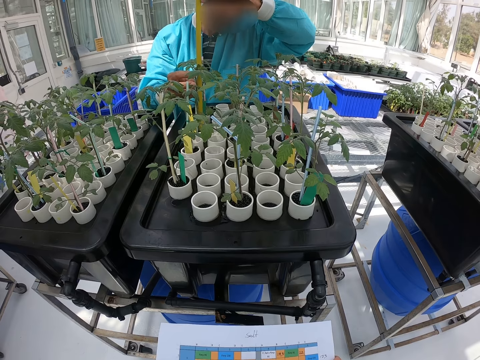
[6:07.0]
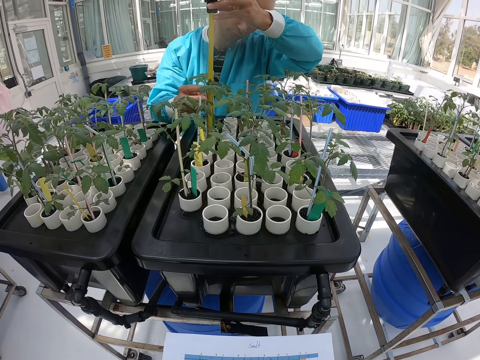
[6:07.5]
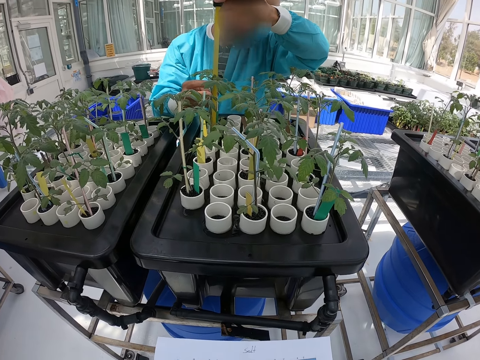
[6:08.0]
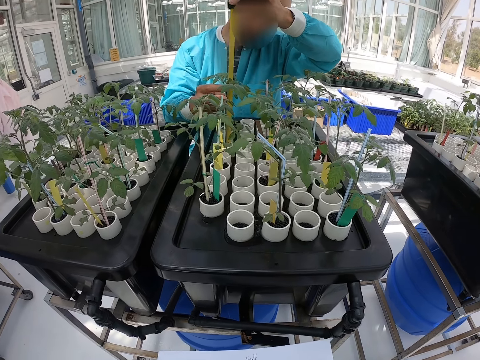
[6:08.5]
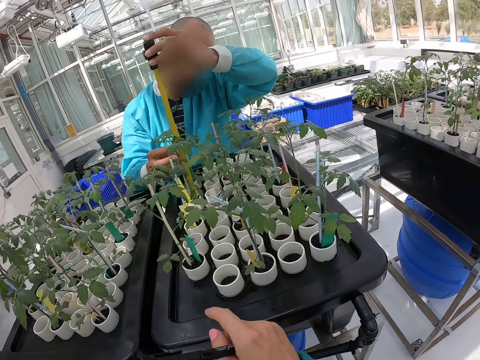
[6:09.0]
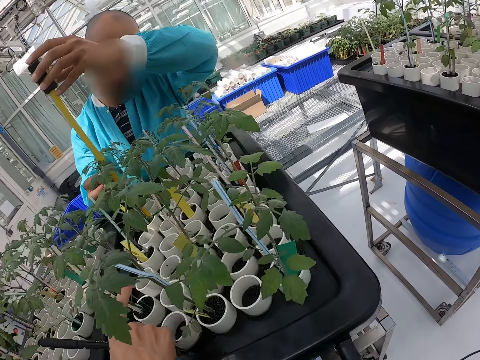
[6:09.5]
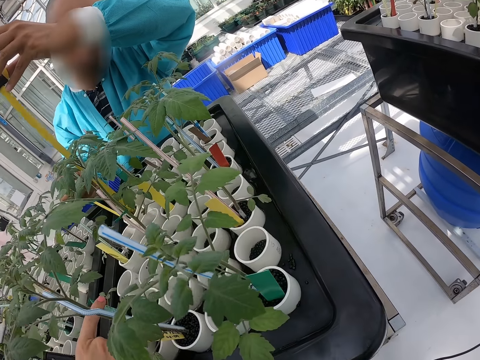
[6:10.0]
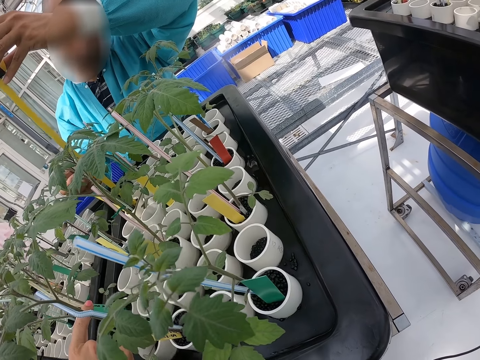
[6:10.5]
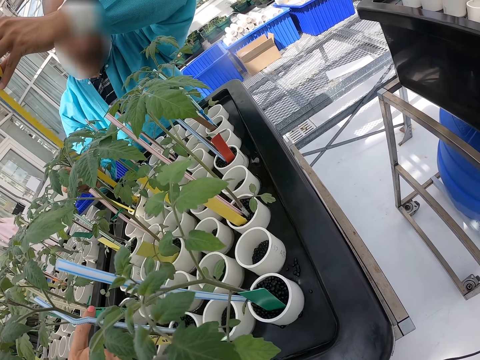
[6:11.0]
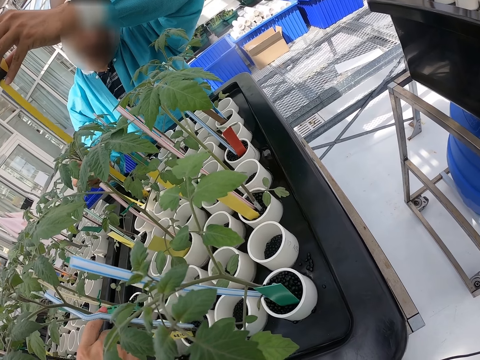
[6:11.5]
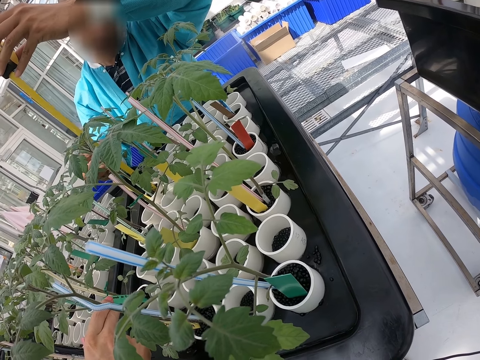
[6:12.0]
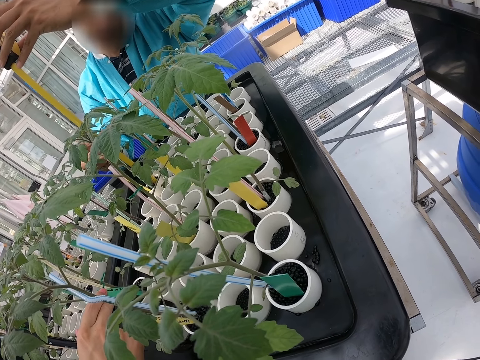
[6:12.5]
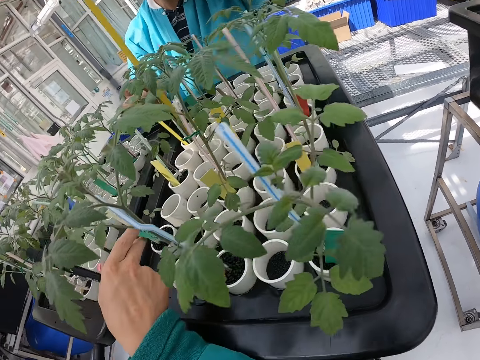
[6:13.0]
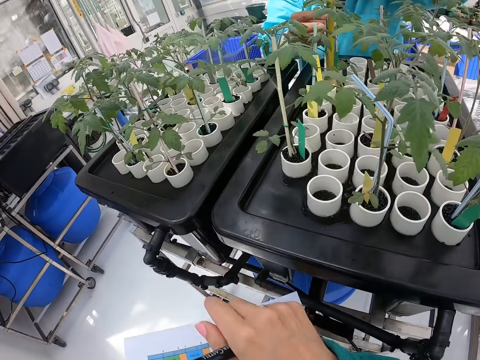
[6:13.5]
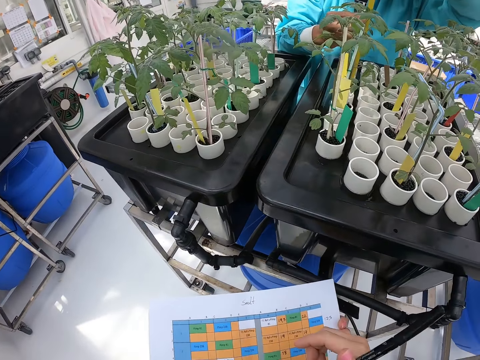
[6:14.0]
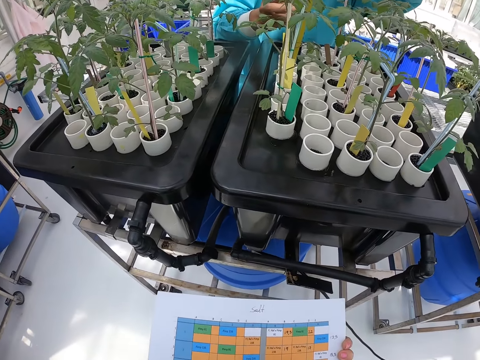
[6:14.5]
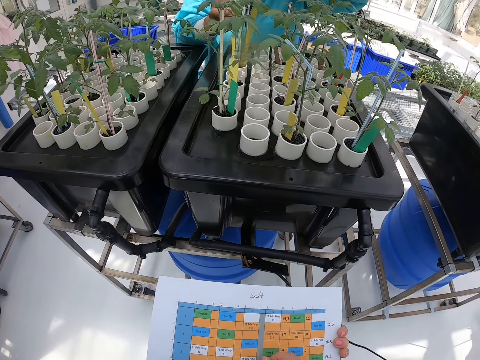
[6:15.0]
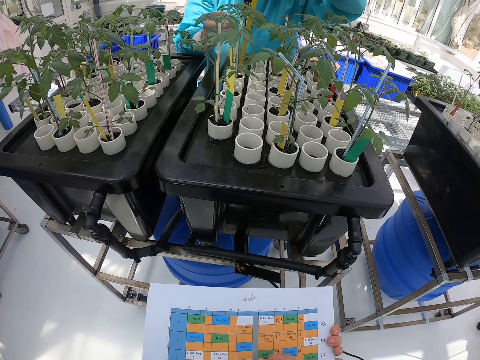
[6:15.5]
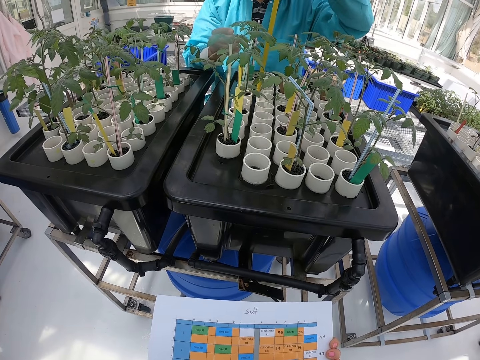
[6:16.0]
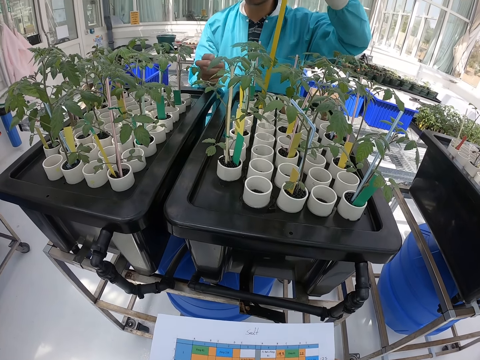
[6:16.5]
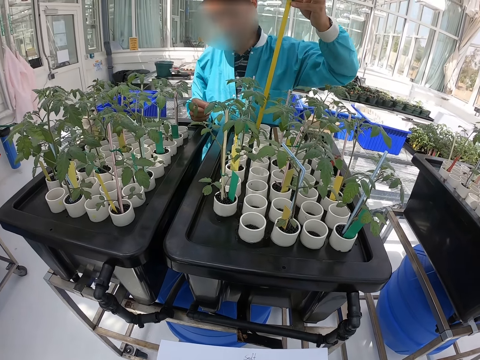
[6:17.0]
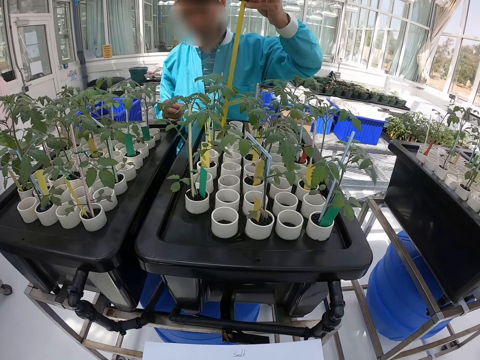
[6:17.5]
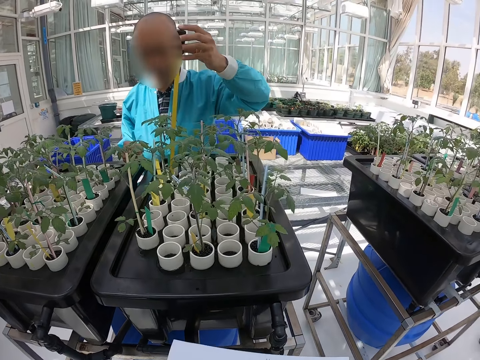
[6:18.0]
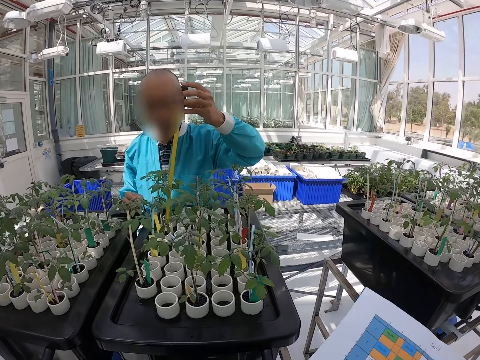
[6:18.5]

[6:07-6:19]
The camera wearer points with his left hand. He touches plants. He picks up a stick with his right hand. He touches paper.

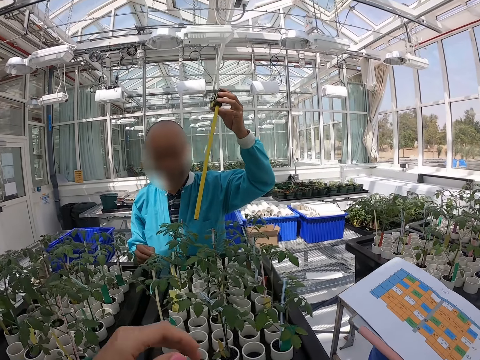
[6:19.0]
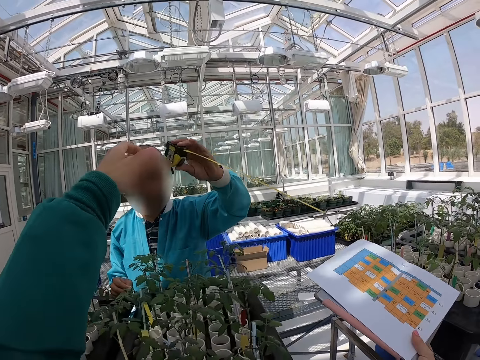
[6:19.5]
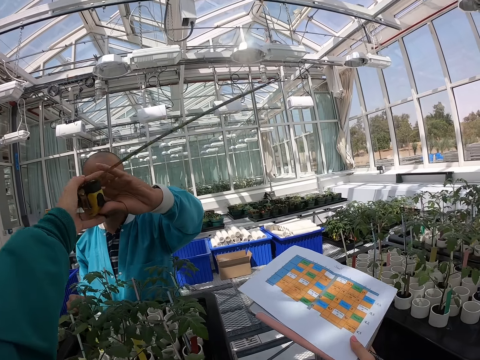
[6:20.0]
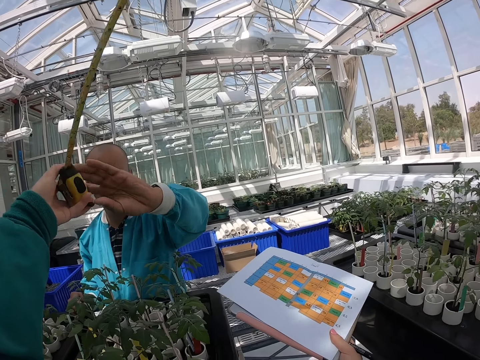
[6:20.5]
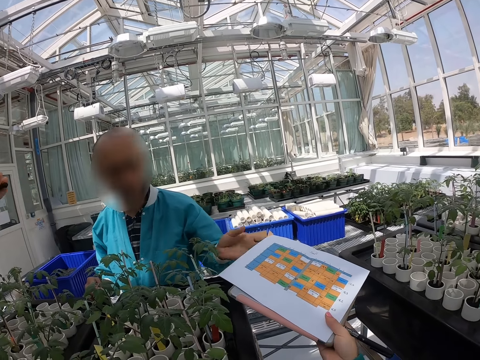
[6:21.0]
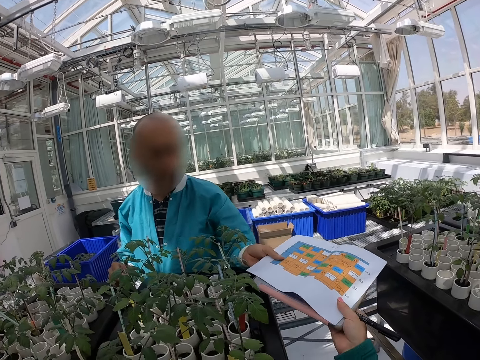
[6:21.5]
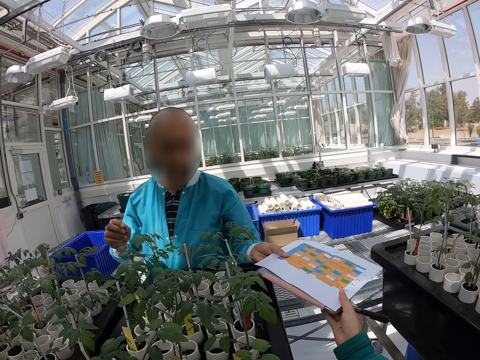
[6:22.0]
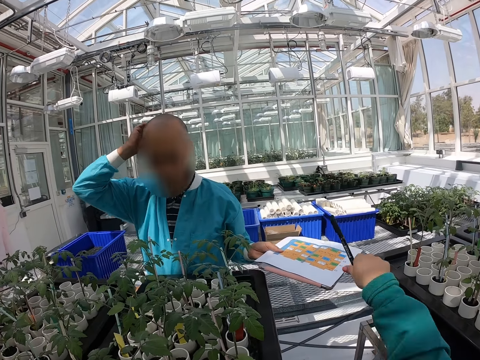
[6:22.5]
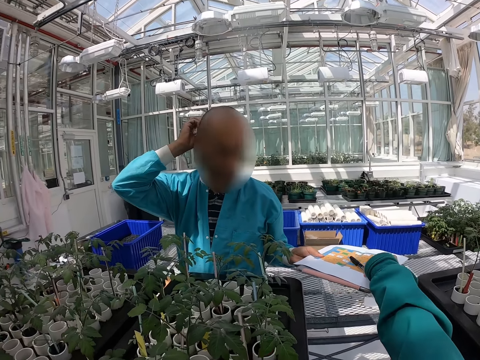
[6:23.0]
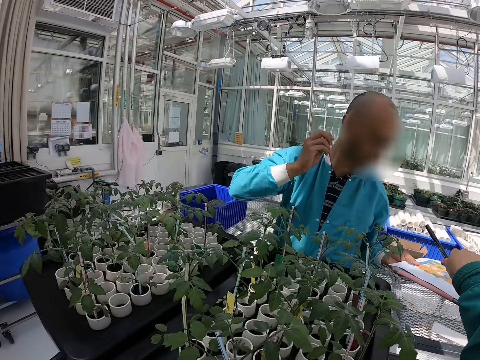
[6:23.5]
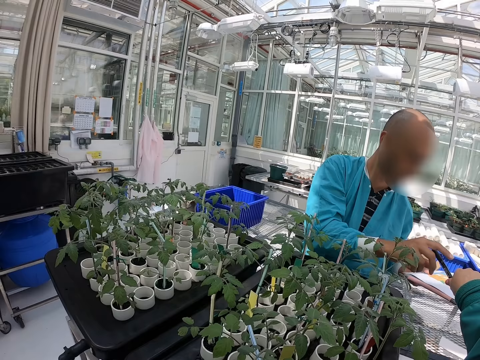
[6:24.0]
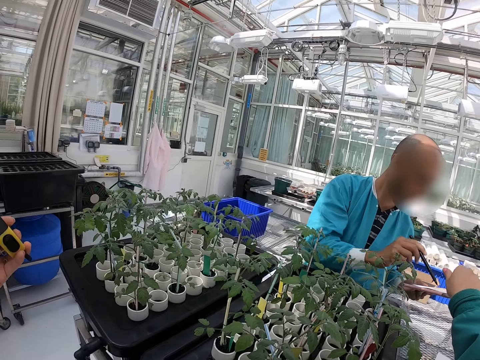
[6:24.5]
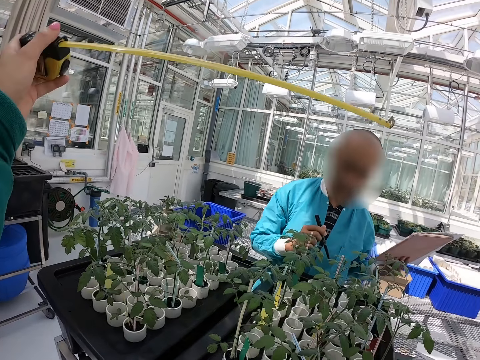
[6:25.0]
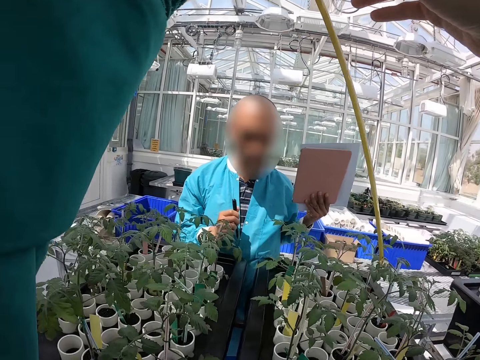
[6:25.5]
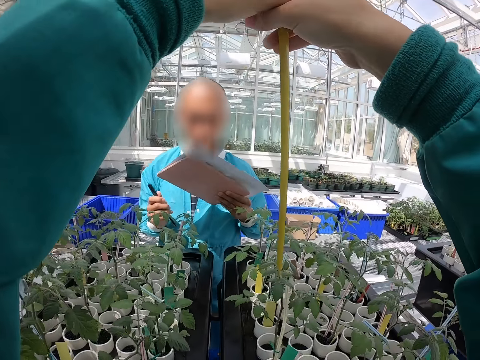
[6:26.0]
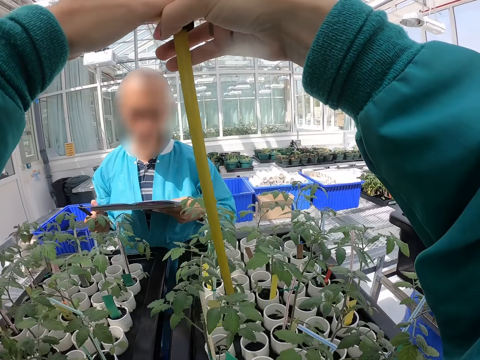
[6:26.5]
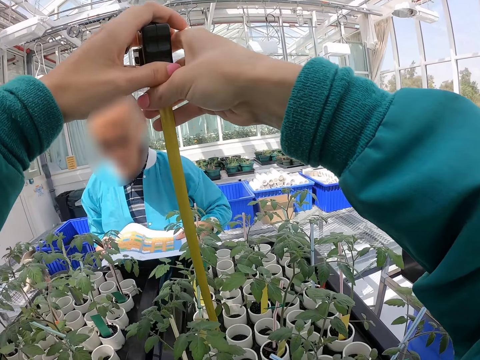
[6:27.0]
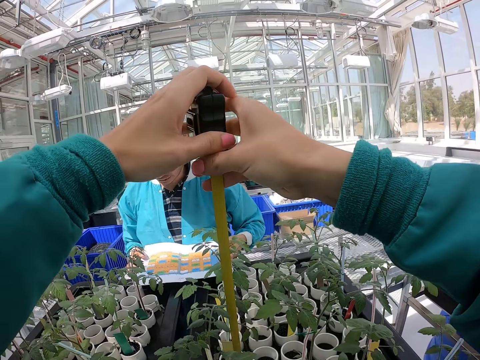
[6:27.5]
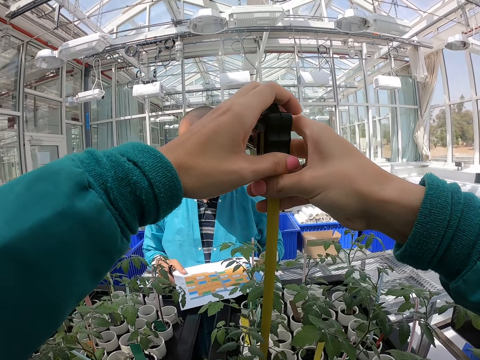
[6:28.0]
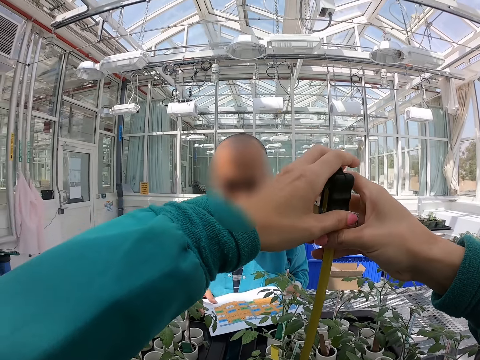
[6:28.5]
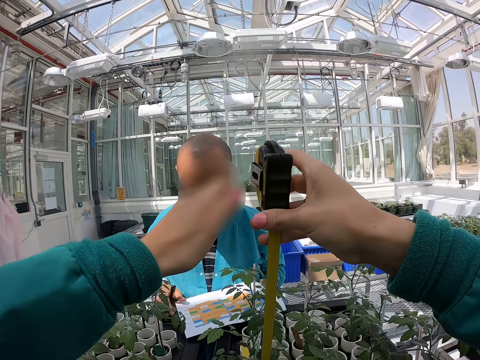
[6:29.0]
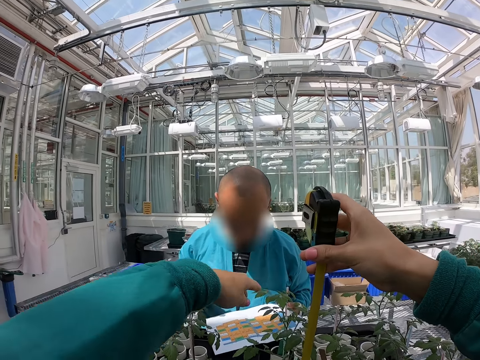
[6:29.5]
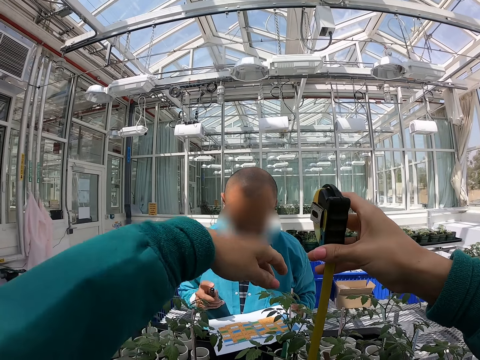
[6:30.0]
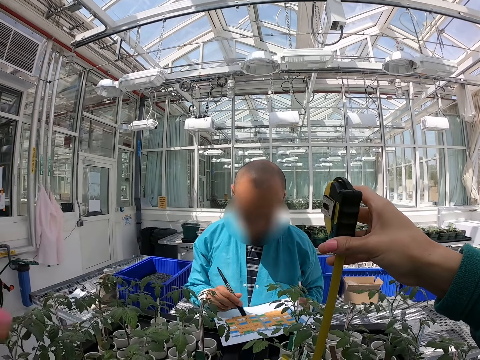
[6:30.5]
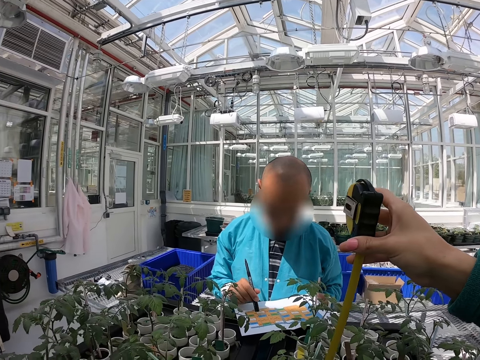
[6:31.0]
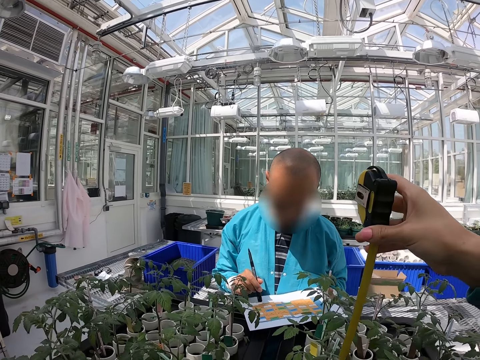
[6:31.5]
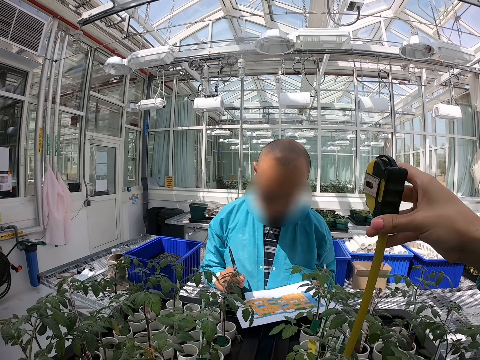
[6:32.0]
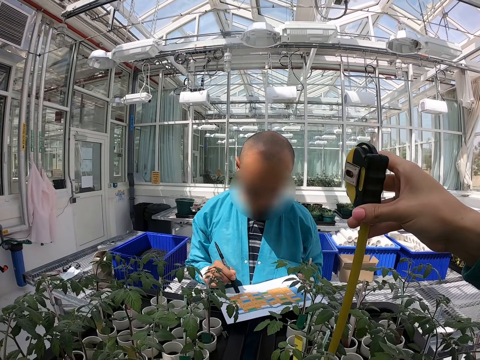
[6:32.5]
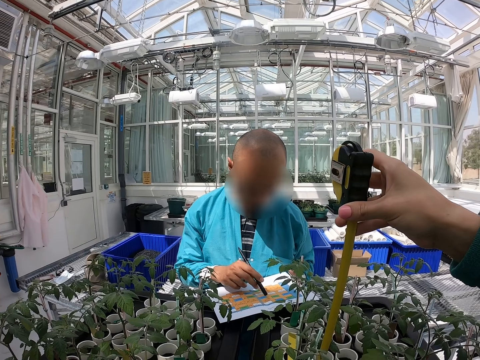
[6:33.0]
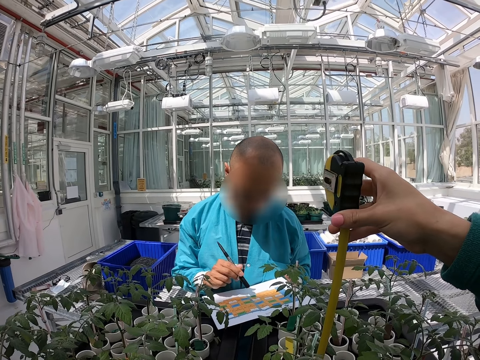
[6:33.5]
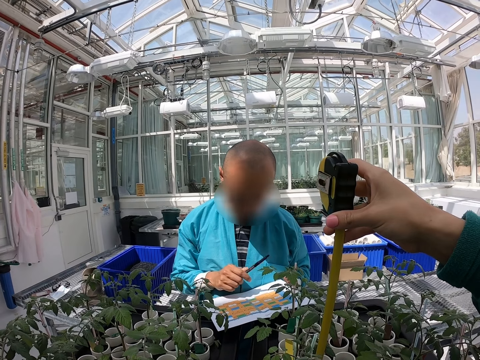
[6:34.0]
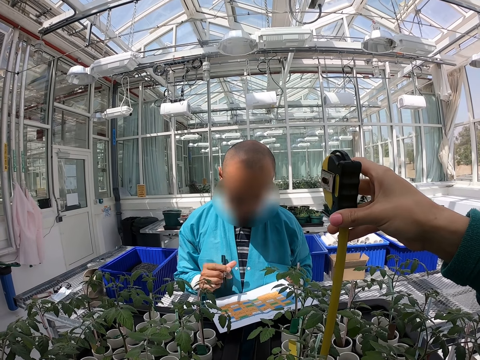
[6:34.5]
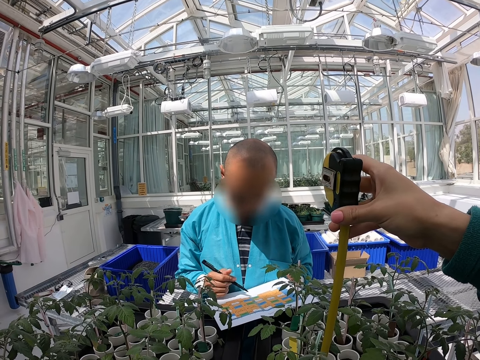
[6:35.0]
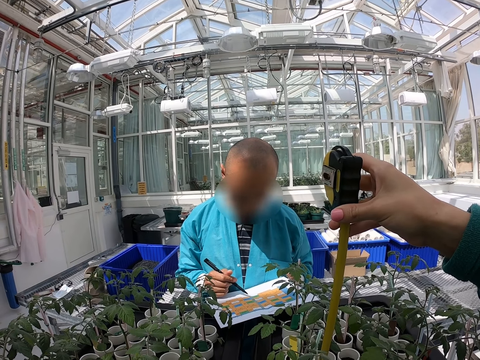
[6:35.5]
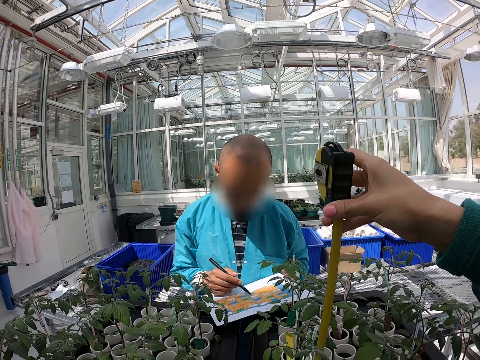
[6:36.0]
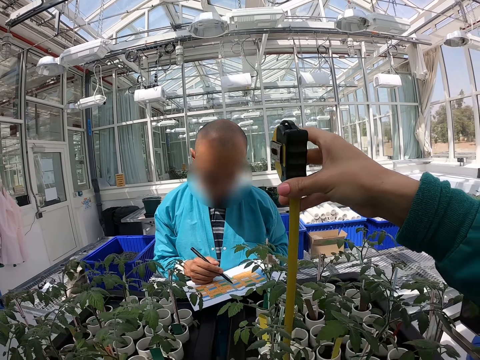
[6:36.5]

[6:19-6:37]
A man passes a measuring tape to the camera wearer. The camera wearer passes a magazine to the man with his right hand. He passes a pen to the man with his right hand. He measures the seedlings with the measuring tape. He holds the measuring tape with his left hand.
